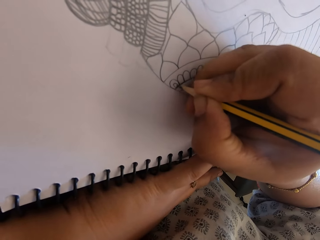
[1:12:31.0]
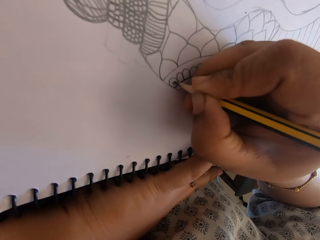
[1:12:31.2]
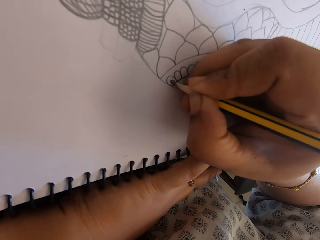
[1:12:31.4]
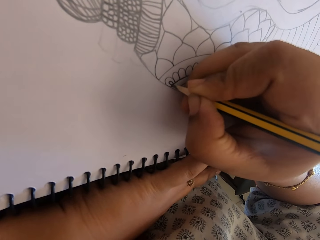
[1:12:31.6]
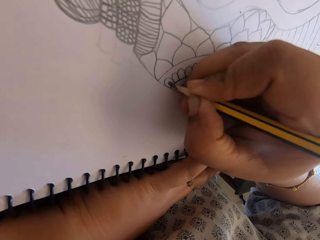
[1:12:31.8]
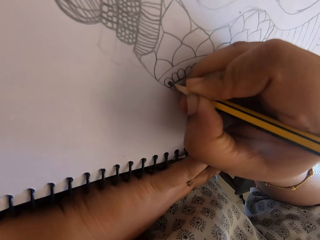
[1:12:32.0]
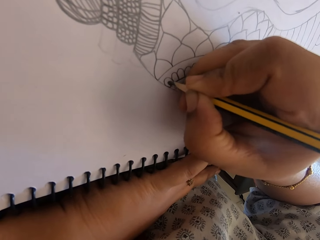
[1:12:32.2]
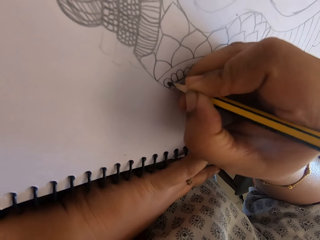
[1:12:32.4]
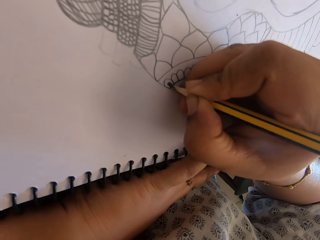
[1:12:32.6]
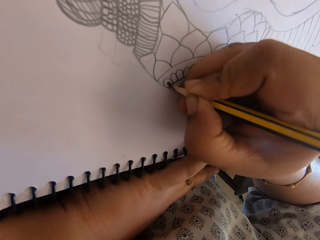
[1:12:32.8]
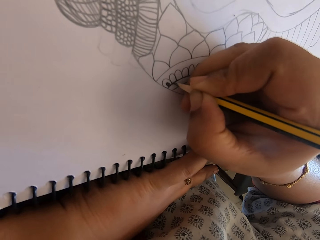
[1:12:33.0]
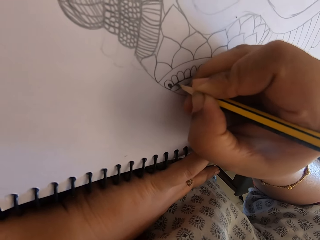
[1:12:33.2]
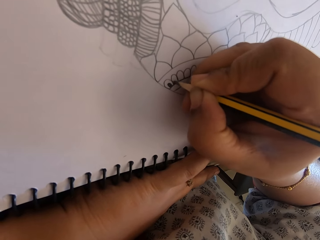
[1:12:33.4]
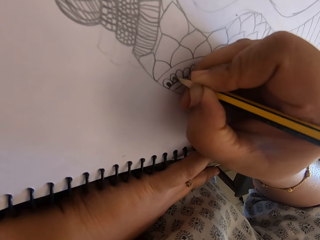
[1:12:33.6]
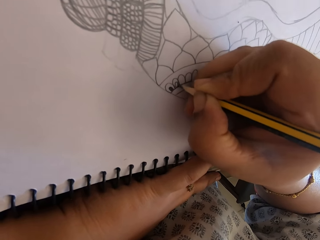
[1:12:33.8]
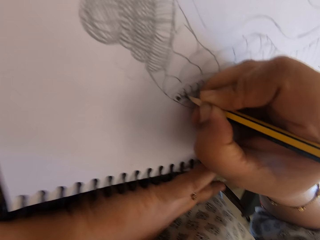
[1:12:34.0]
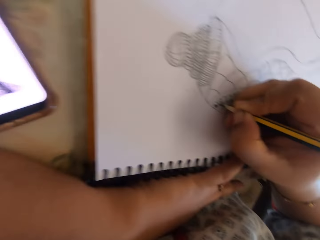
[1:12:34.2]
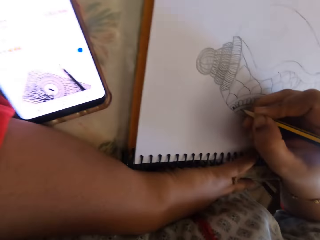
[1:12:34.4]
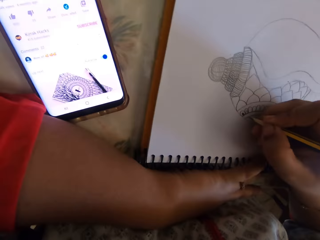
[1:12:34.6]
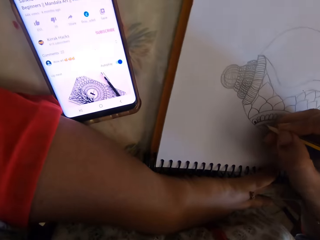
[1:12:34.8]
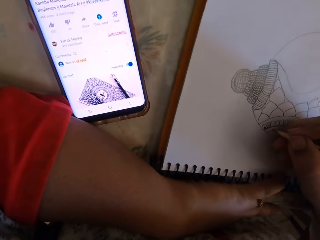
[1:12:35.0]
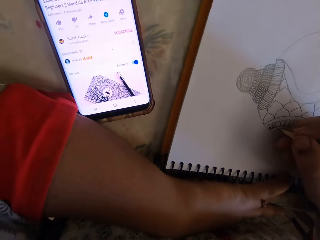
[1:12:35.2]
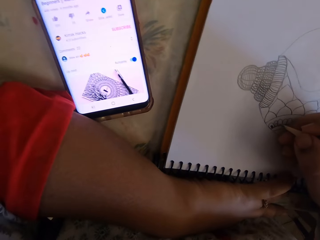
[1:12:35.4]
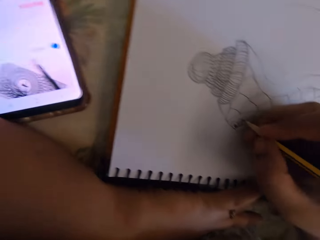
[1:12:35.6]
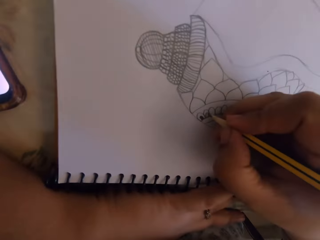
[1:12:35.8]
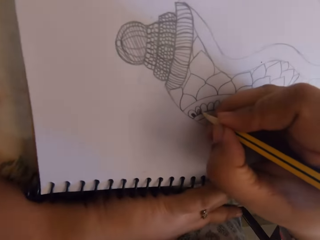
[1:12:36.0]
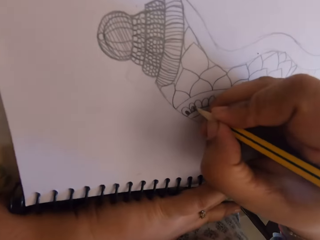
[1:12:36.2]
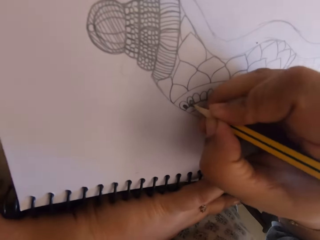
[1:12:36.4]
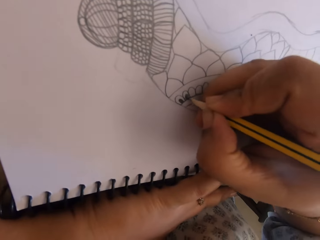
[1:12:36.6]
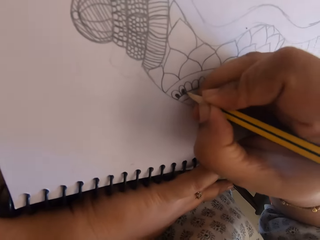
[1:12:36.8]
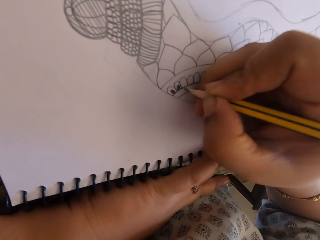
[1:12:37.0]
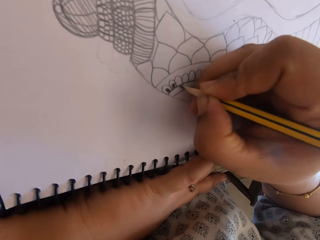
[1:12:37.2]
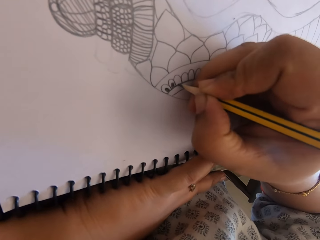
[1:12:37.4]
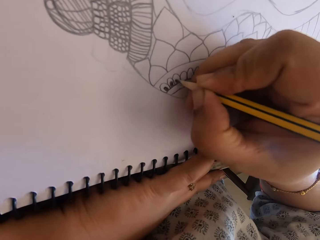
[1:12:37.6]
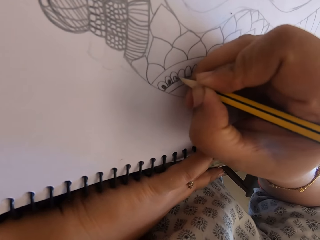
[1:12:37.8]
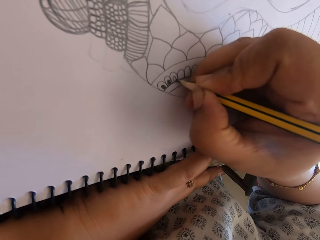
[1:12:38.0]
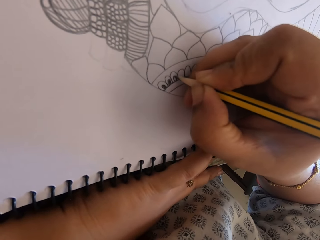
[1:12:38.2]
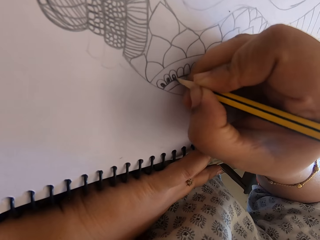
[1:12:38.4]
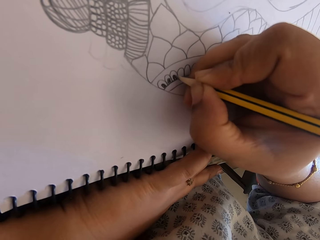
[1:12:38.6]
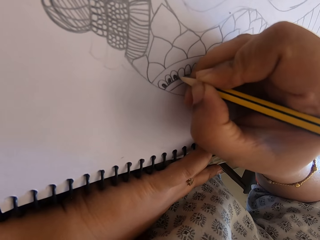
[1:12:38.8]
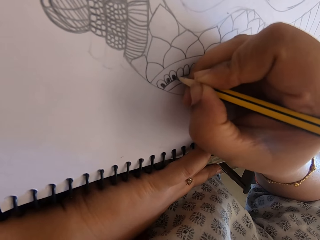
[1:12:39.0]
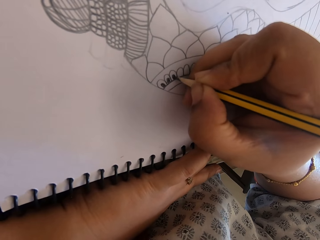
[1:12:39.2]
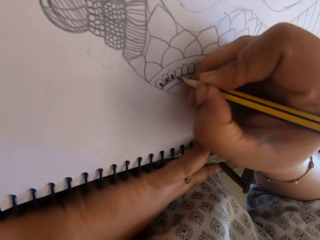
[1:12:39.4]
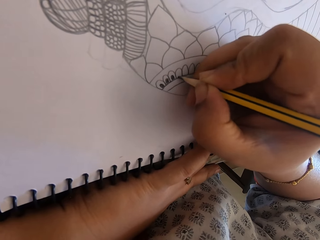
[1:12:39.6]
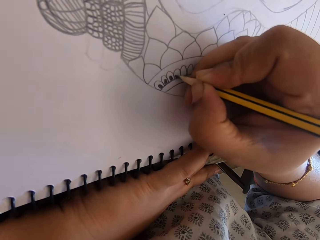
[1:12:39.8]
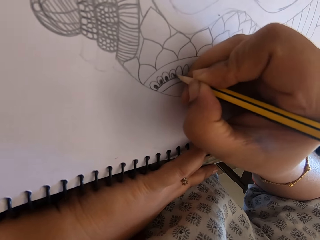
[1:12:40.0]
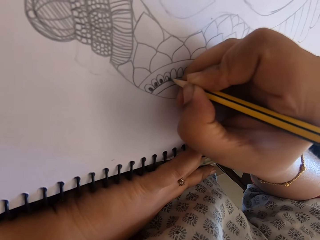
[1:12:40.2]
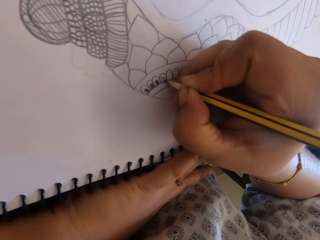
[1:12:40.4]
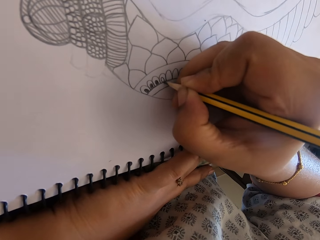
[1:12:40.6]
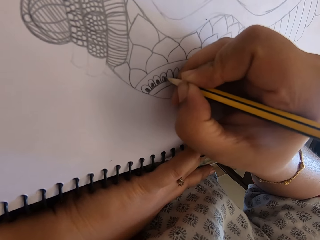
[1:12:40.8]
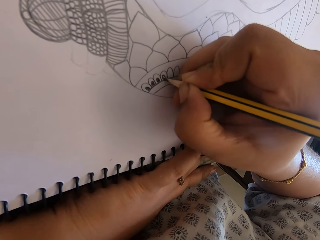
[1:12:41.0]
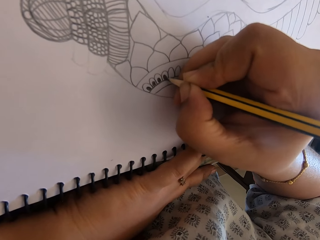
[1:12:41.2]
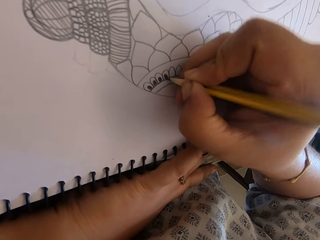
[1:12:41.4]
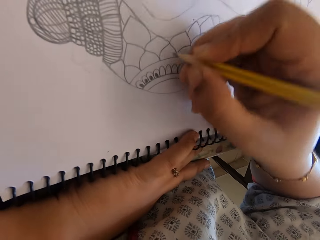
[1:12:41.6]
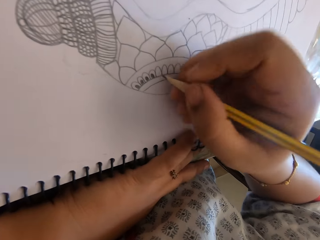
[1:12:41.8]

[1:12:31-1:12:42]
The camera wearer writes. They look at the phone. They draw on the notebook.

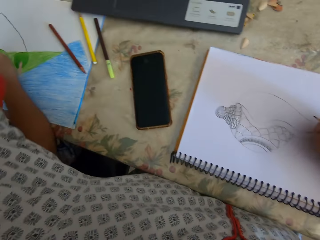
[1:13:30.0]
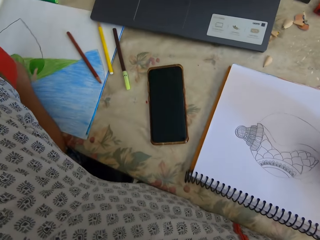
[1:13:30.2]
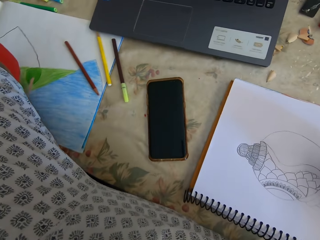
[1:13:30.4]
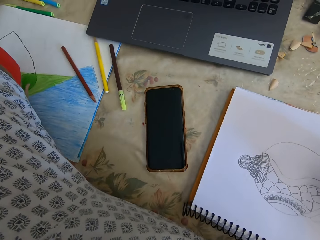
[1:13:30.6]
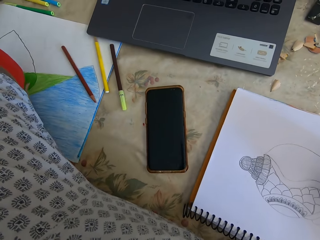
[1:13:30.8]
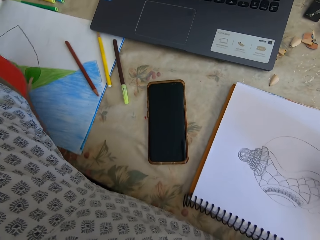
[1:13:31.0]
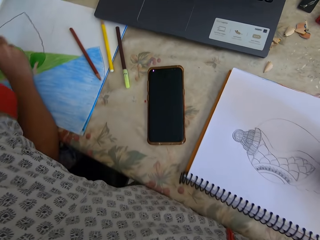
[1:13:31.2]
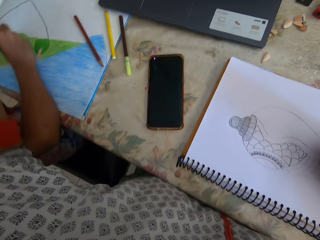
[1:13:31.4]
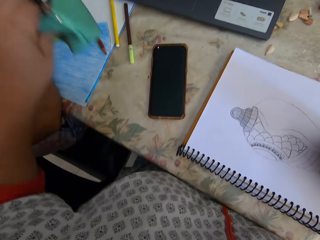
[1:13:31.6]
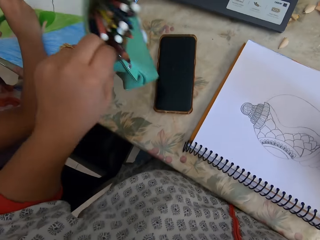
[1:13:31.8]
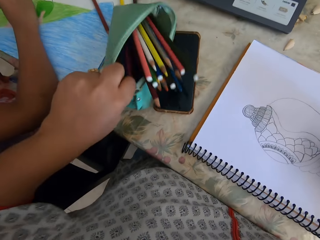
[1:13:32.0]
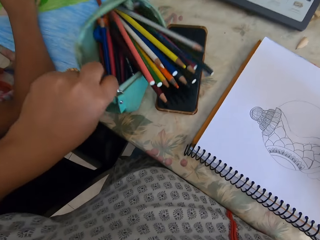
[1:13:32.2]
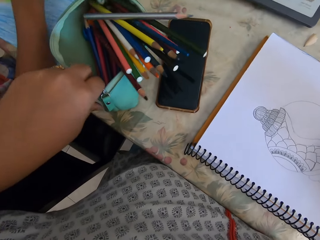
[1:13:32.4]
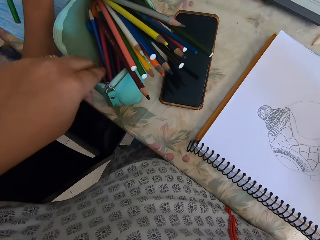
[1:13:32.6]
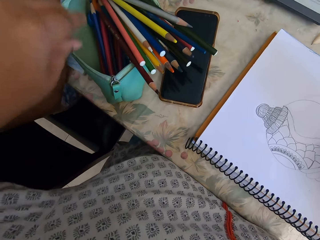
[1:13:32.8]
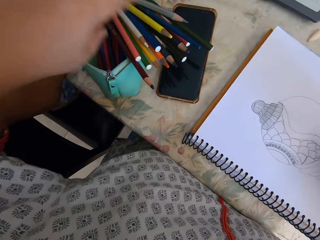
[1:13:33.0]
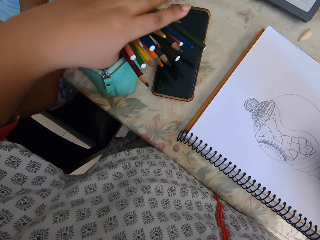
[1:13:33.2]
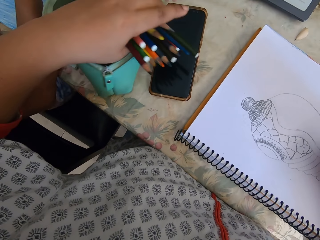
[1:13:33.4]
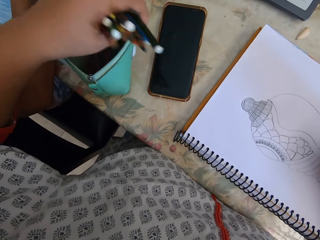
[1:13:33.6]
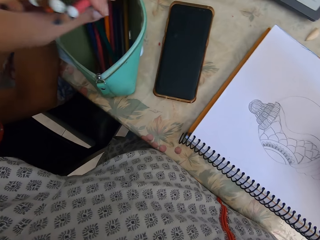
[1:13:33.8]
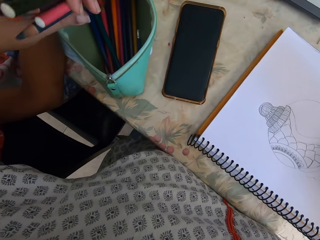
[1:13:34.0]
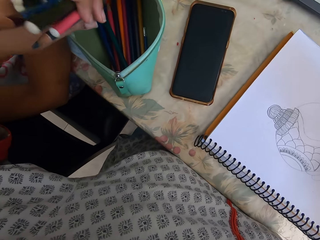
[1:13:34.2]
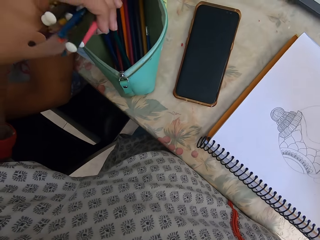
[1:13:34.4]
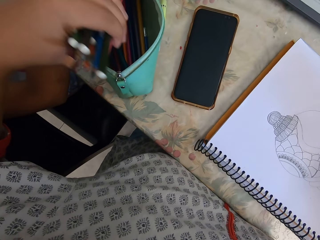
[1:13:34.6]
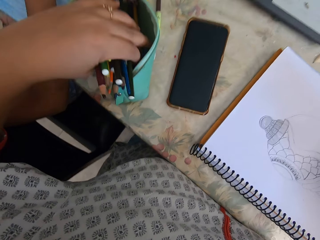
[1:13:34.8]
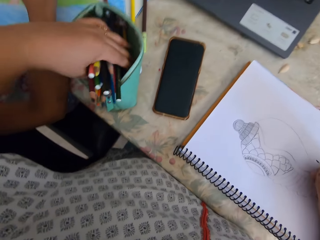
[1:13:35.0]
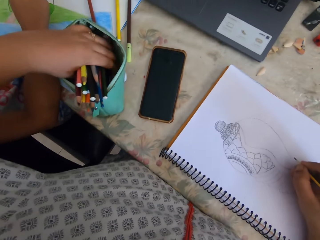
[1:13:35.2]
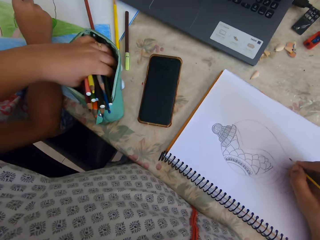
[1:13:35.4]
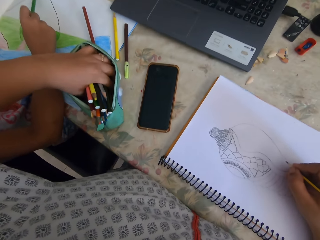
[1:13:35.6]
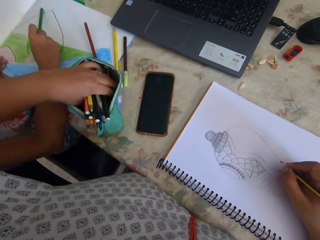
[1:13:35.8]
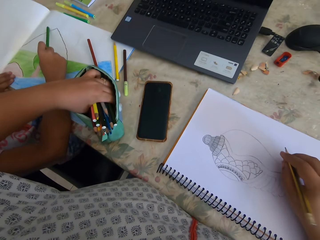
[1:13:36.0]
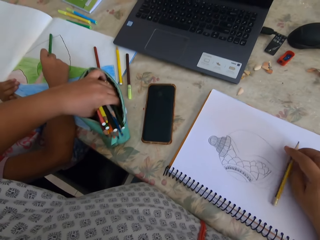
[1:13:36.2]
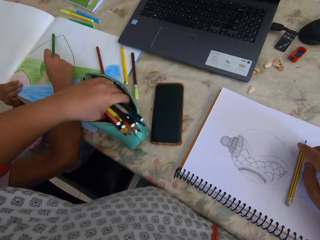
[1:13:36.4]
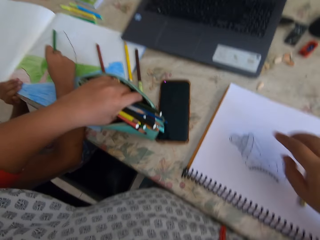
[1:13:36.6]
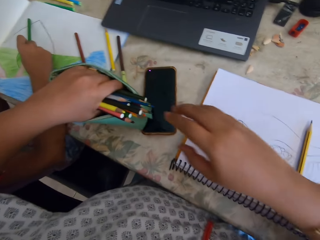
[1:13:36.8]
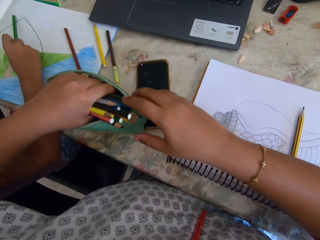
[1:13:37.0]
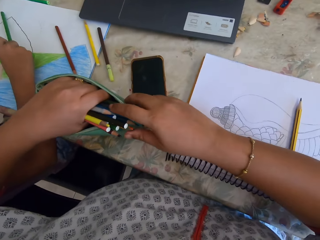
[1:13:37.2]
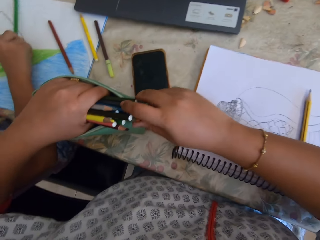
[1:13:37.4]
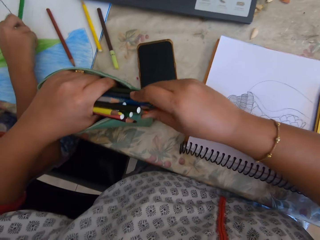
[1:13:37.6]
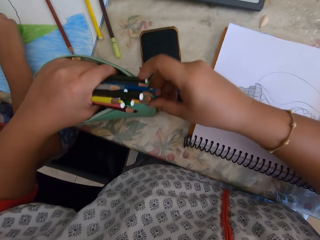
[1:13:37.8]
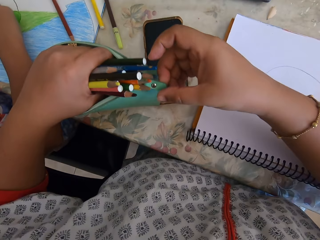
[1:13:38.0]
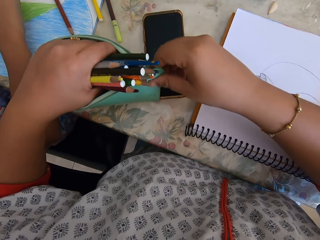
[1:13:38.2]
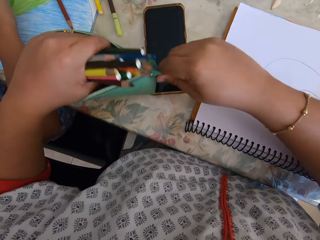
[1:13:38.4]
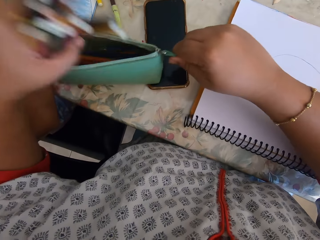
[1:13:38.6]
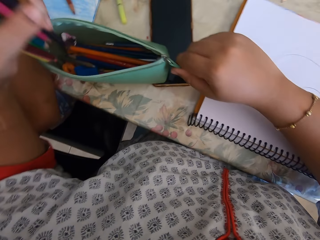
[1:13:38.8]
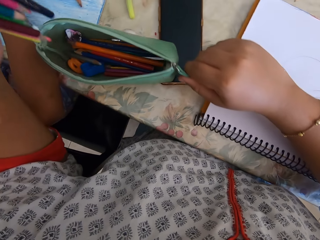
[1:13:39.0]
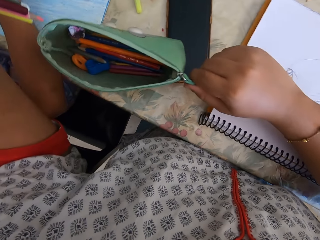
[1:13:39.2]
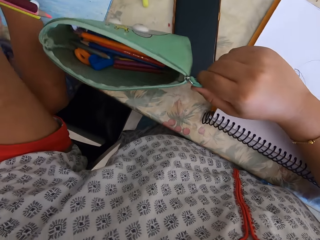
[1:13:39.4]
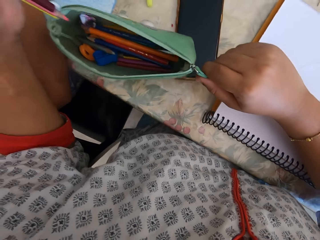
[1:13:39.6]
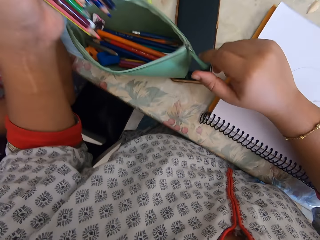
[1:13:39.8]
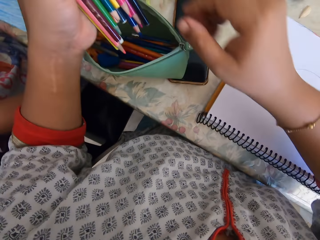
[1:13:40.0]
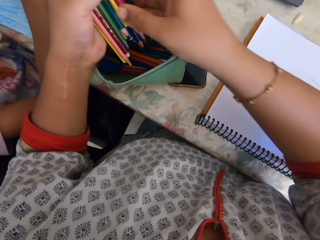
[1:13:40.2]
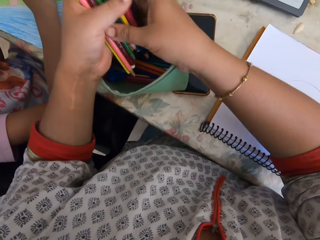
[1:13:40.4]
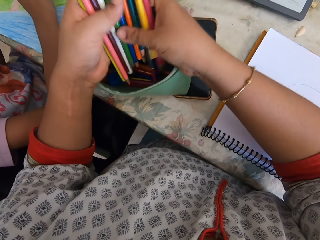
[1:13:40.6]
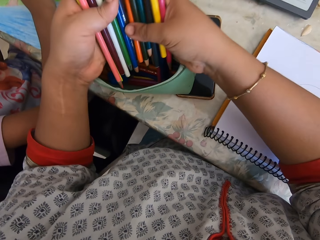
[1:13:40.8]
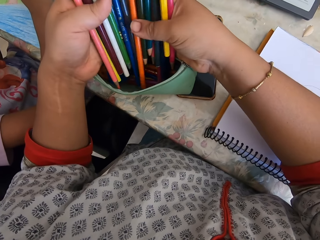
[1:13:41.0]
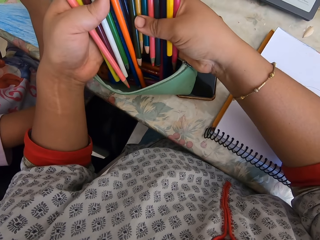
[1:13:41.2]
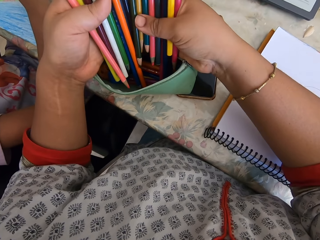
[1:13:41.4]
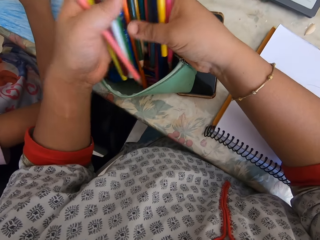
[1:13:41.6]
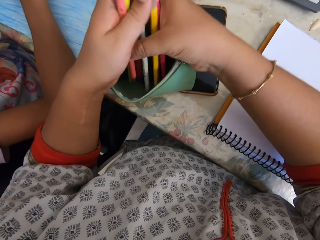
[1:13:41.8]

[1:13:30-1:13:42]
The camera wearer talks. They pick up a bag. They touch a pencil. They lift some color pens. They talk. They place the pencil on the notebook. They look in the bag.
